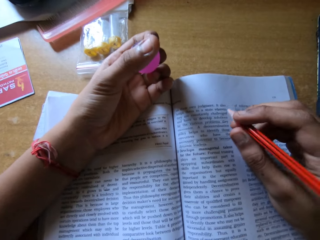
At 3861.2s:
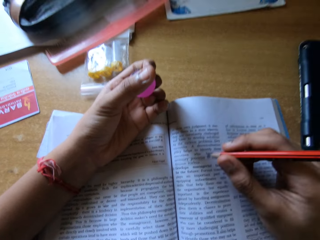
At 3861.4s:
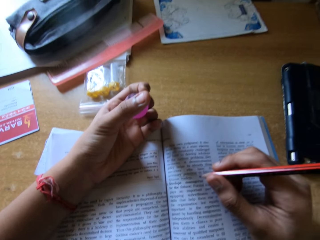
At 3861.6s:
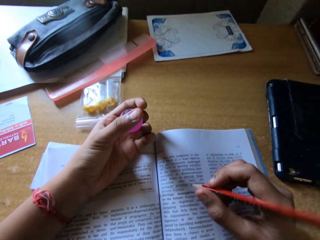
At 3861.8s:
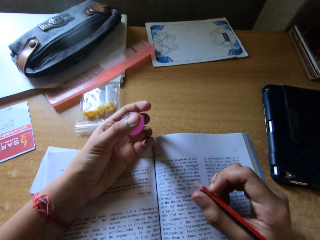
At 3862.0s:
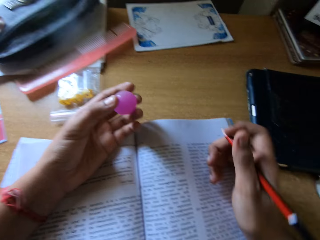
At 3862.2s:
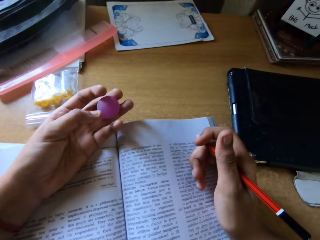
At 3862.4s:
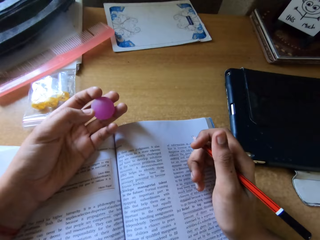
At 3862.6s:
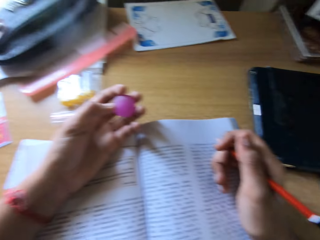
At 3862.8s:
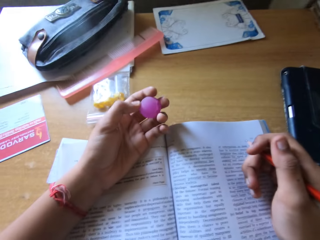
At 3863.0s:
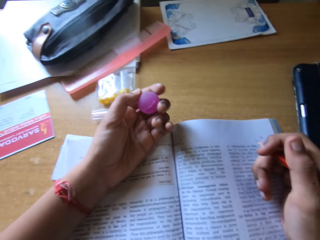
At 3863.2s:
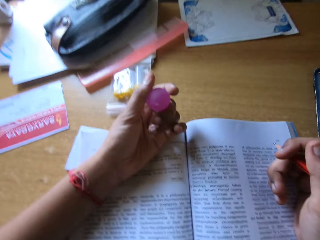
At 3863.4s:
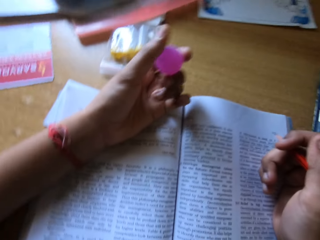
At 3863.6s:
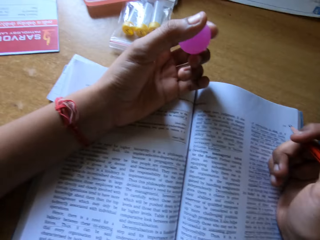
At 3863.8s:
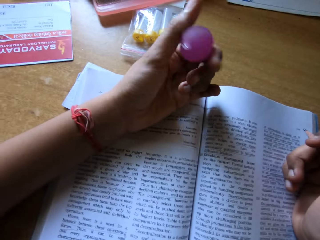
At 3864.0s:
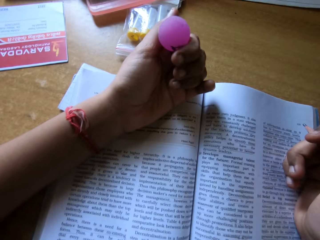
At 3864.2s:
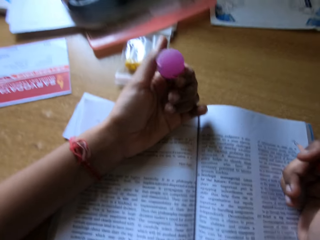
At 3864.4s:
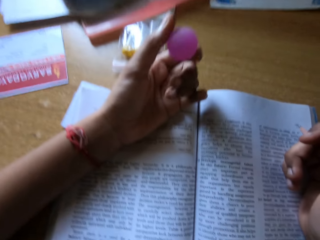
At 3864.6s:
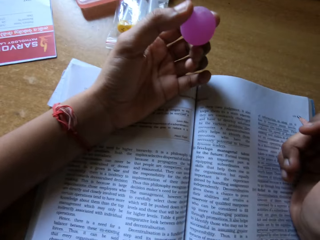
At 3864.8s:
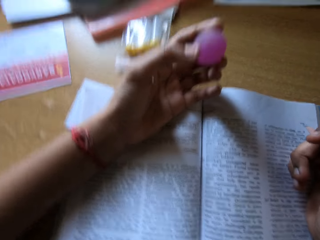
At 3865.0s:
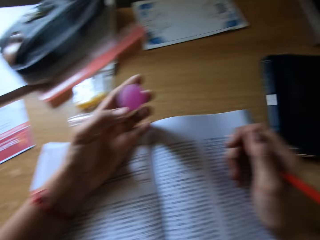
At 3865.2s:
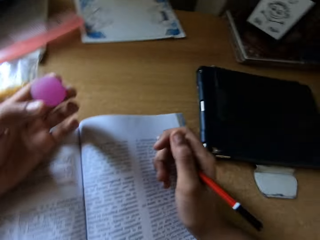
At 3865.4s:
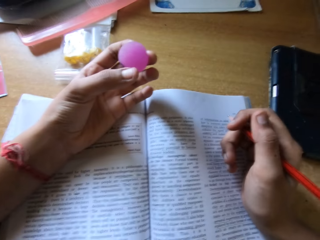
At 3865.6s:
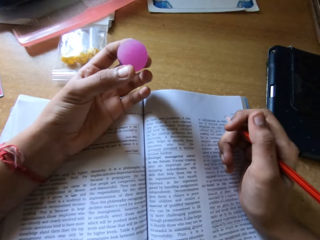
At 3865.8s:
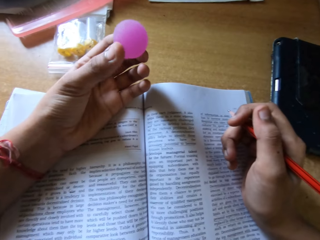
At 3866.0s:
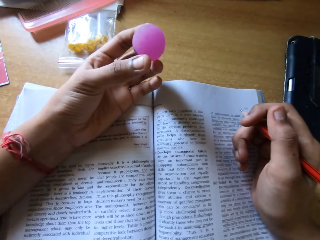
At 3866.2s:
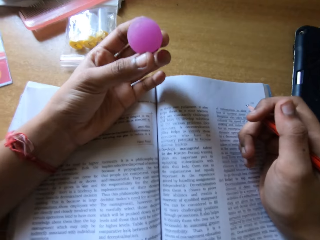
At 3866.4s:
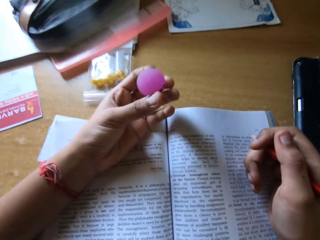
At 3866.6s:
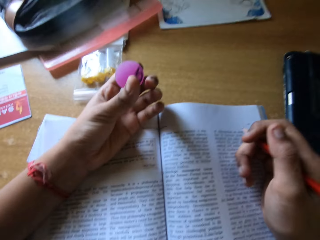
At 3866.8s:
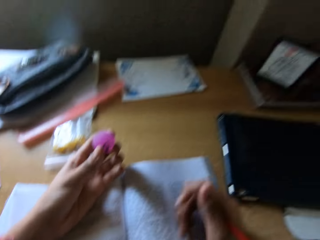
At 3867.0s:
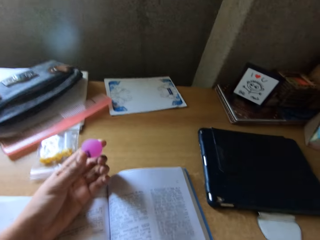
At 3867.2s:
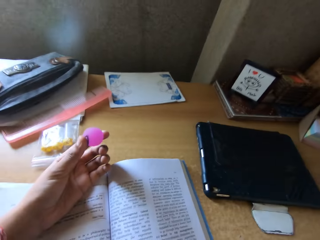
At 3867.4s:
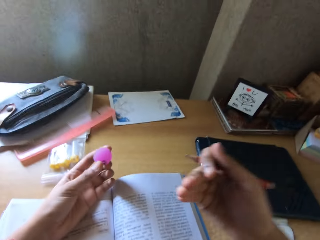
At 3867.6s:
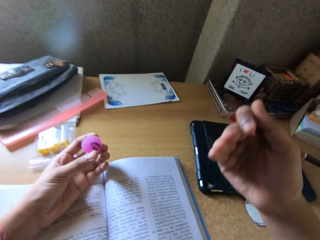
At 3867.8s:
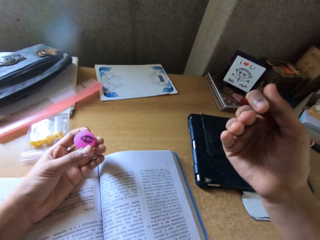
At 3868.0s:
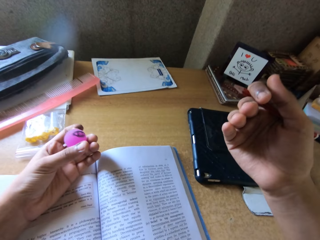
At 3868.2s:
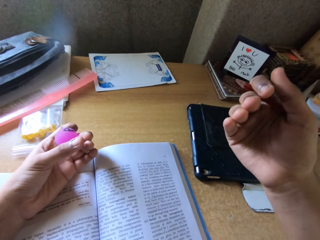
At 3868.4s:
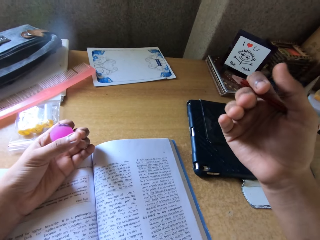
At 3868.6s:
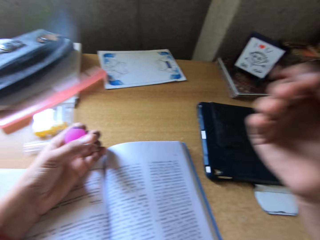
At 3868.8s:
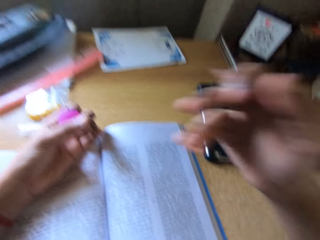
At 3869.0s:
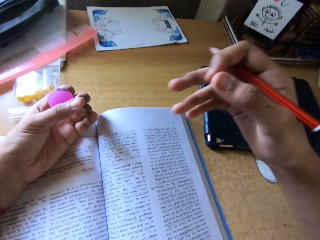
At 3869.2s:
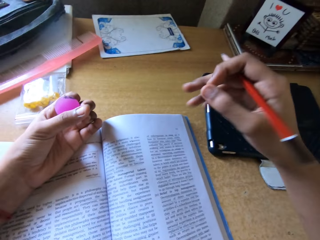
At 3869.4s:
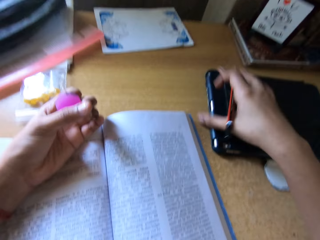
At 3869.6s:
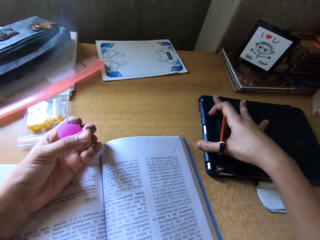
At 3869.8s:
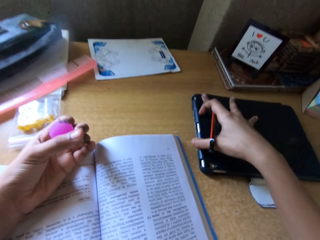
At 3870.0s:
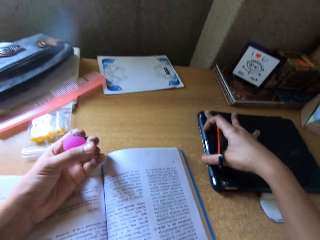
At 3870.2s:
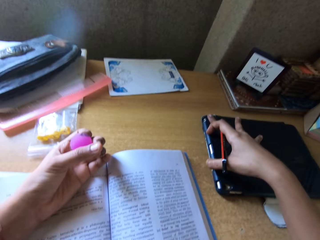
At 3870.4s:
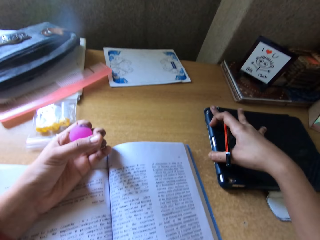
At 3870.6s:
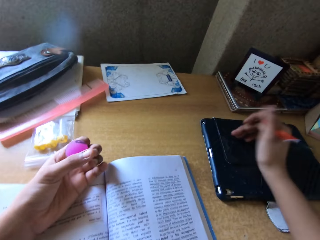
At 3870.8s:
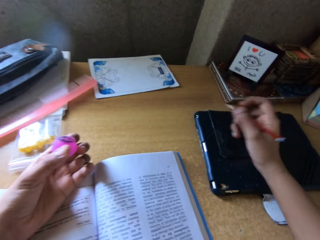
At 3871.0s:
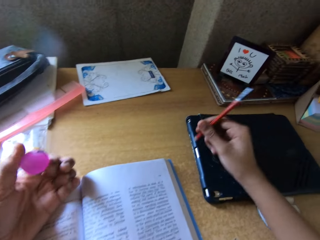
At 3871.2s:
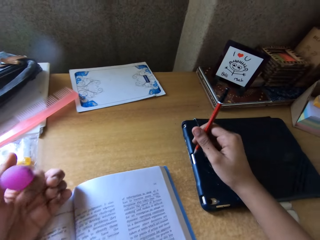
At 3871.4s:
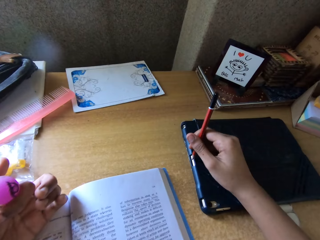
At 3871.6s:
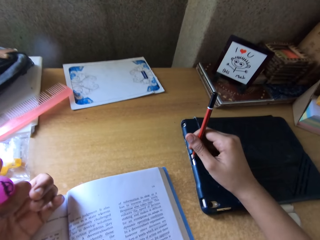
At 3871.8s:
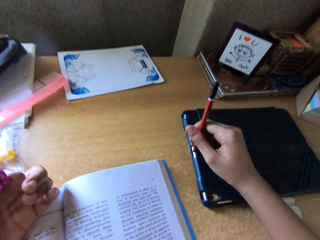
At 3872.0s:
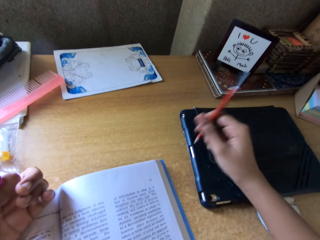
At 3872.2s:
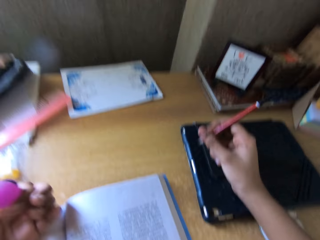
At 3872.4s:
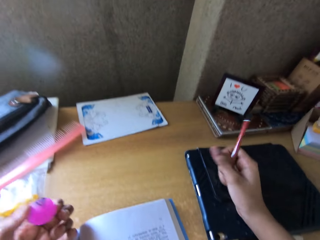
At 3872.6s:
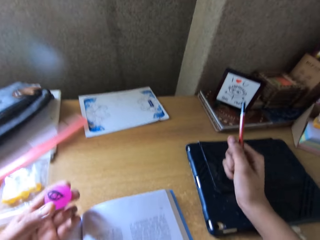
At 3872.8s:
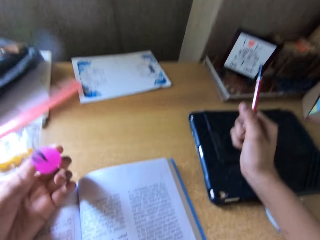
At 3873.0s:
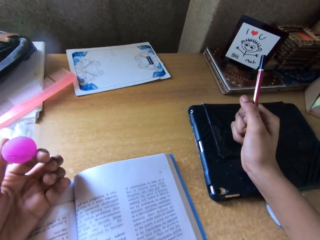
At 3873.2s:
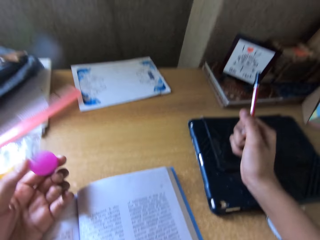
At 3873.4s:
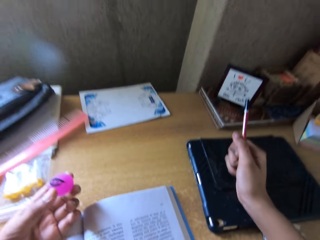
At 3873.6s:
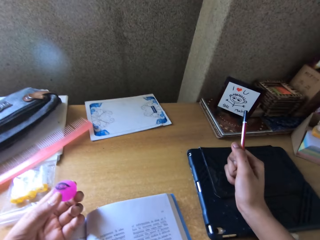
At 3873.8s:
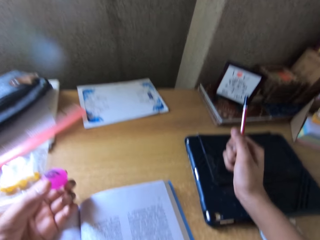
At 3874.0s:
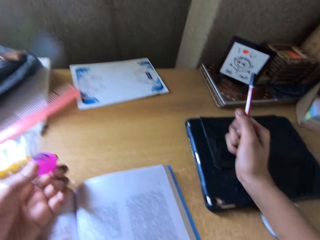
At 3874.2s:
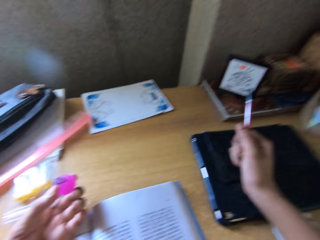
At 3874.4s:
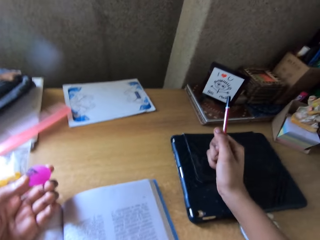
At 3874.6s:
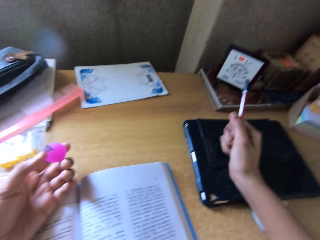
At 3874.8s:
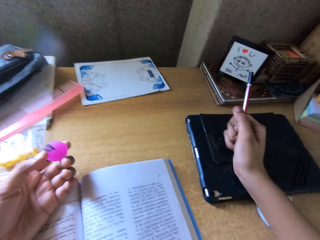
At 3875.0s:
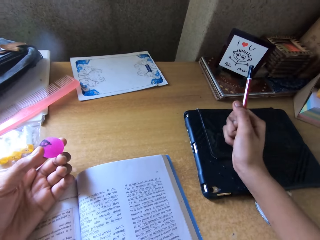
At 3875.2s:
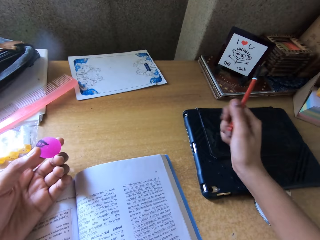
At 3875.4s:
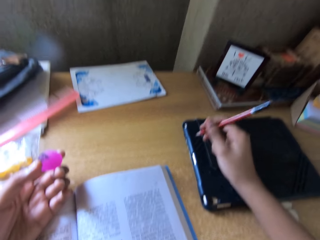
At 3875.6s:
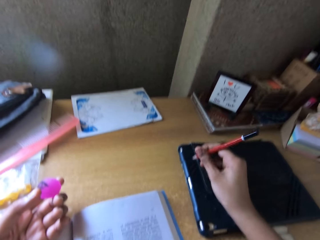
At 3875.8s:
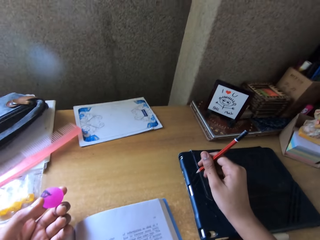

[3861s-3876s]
The camera wearer reads on the book. She holds the small ball on her left hand. She moves the phone tablet on the table. She points the phone tablet with a pencil.

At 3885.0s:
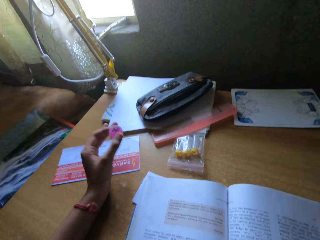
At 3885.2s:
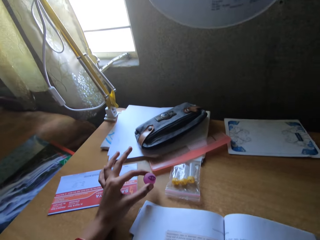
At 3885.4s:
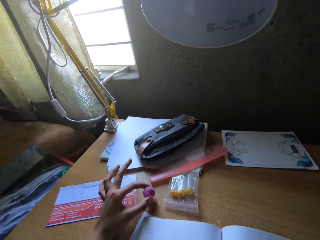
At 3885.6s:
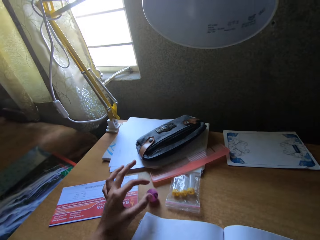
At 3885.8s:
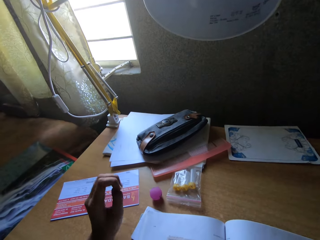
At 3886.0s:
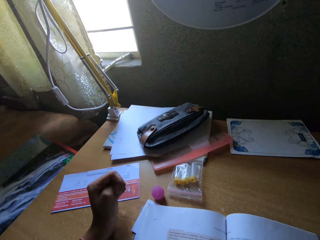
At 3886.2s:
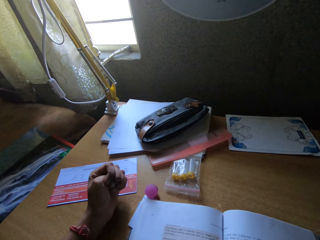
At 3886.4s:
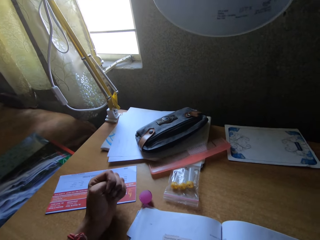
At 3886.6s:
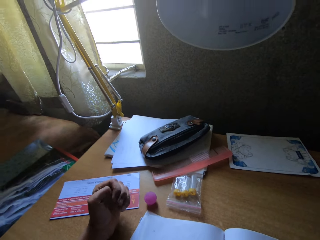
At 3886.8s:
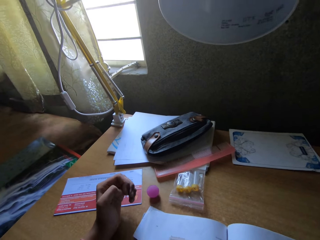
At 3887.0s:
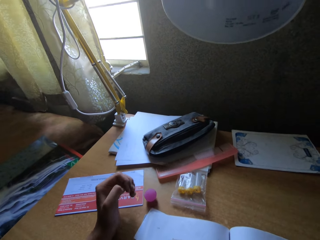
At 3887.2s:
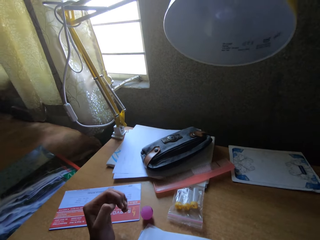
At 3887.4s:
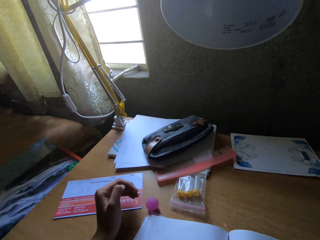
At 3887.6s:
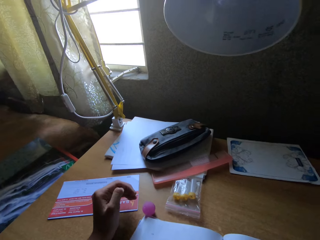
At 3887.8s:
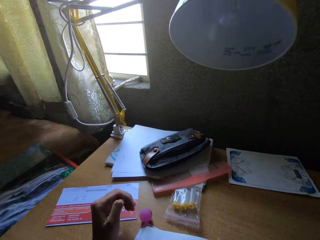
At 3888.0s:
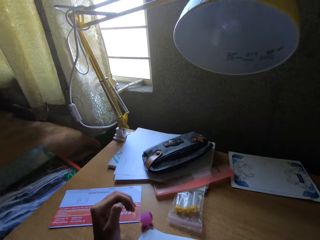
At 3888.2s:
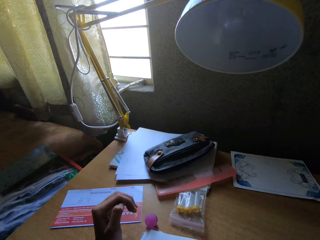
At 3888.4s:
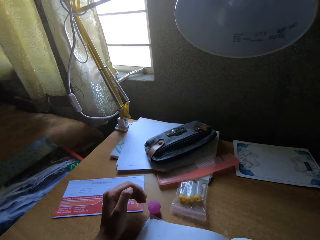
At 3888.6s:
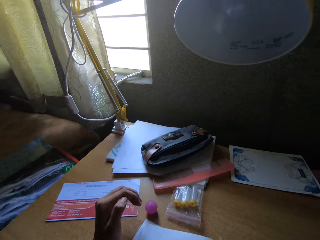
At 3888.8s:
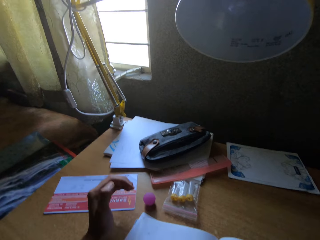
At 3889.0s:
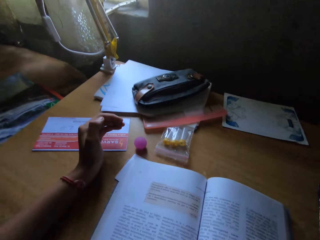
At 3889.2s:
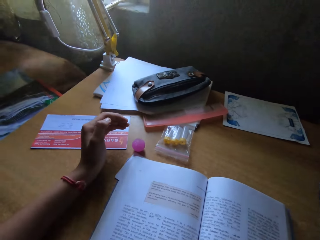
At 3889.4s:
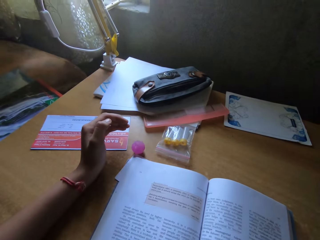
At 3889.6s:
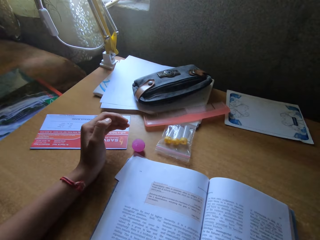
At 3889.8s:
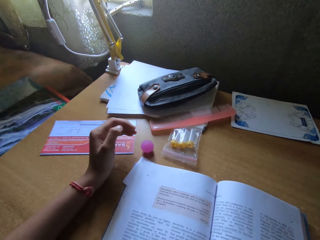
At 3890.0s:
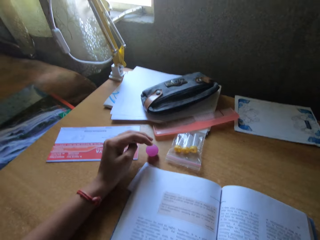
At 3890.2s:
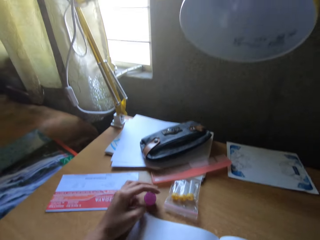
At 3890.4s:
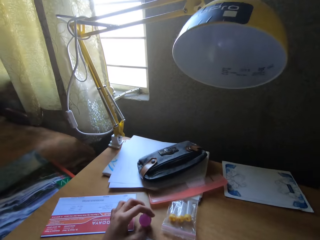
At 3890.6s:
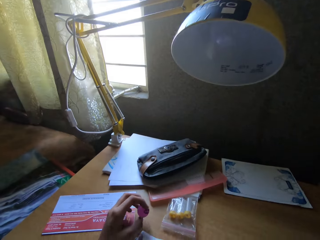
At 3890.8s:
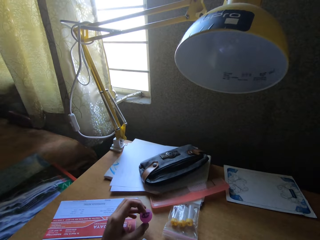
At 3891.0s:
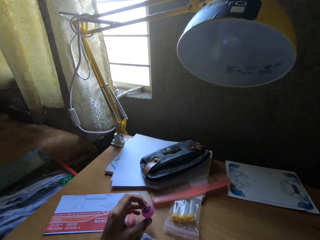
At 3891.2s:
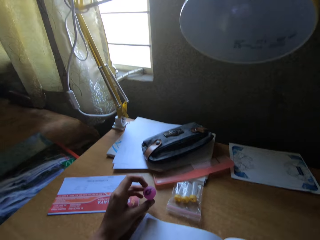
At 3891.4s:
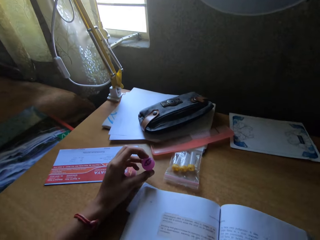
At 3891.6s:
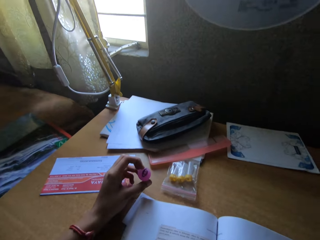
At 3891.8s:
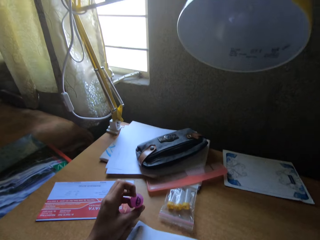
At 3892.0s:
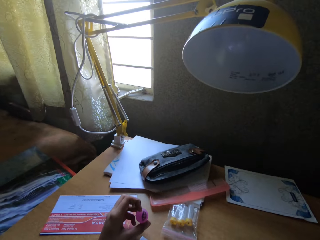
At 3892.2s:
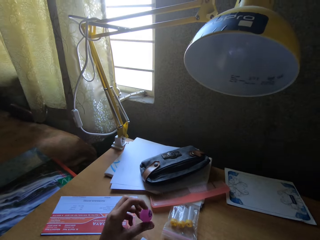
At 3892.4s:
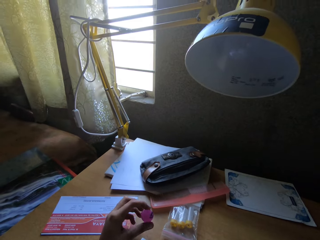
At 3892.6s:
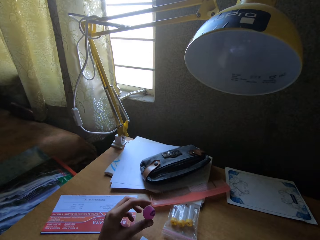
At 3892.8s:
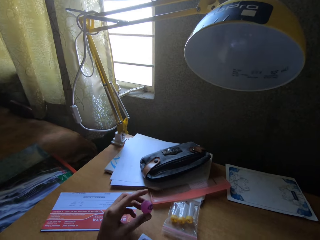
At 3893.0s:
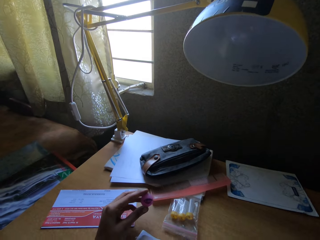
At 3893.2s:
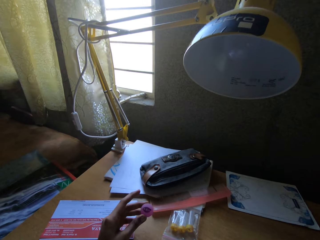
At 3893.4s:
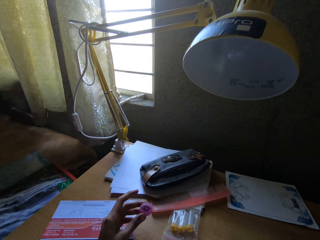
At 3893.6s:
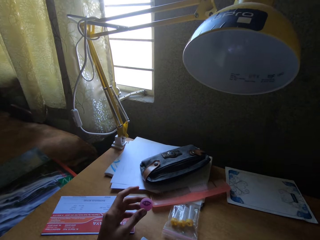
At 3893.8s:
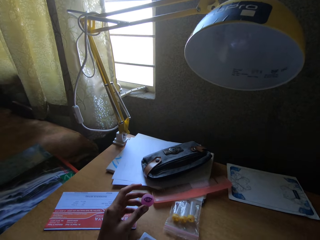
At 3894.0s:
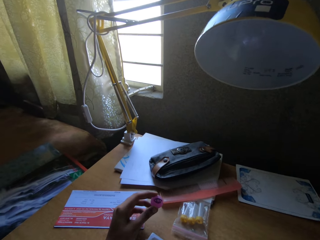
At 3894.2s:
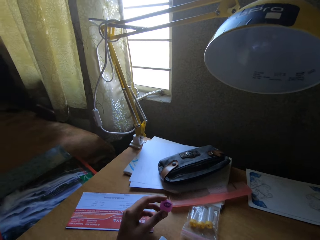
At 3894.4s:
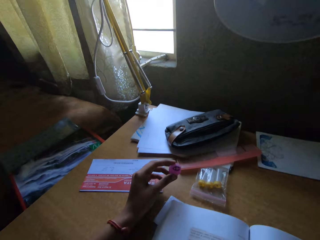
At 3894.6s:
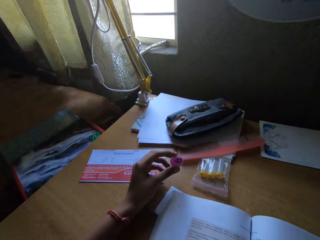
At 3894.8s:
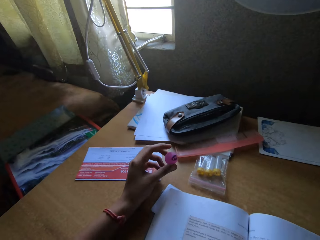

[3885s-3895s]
The camera wearer puts the small ball or marble on the table. She reads on the book. She picks up the marble. She holds the small ball with her left hand. She reads on the book.
